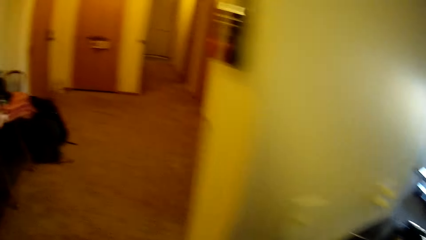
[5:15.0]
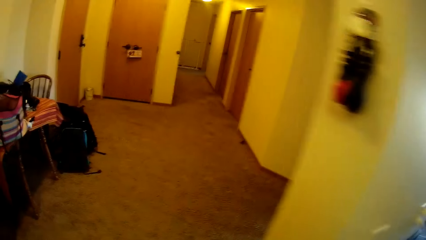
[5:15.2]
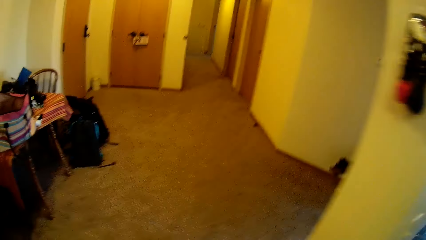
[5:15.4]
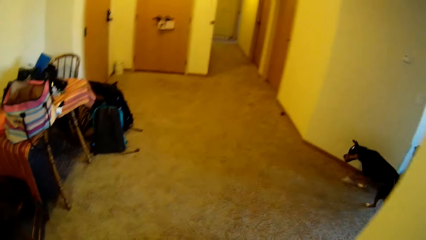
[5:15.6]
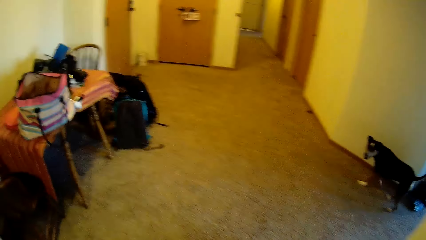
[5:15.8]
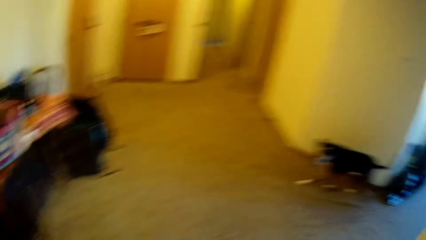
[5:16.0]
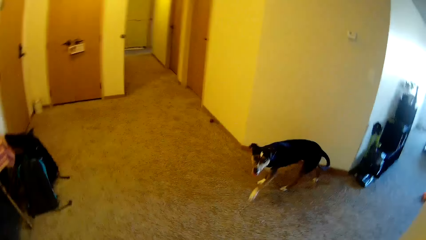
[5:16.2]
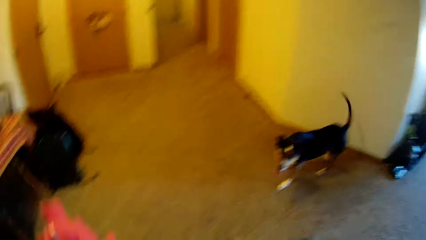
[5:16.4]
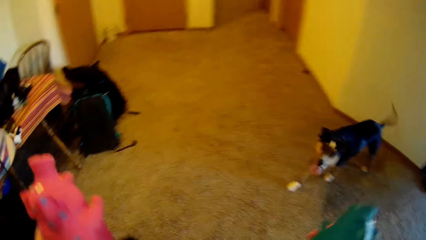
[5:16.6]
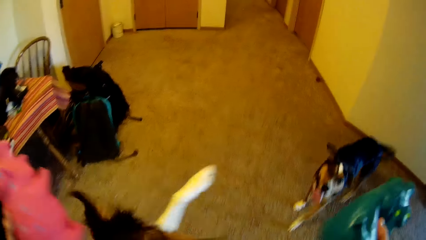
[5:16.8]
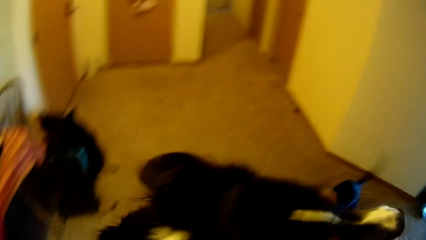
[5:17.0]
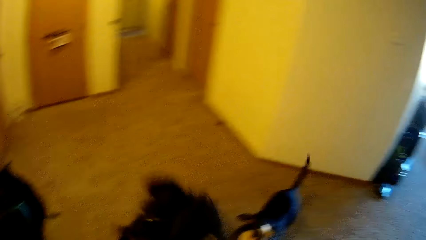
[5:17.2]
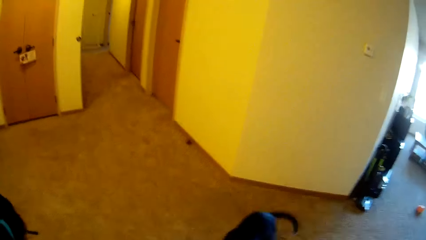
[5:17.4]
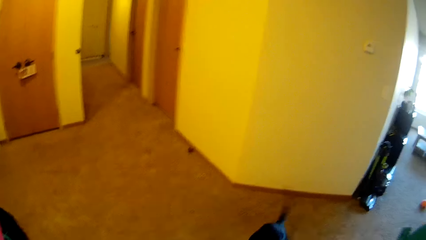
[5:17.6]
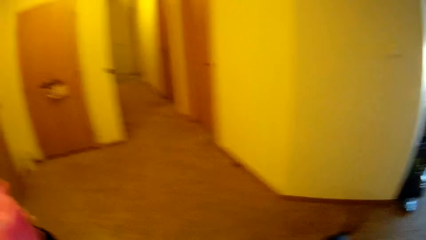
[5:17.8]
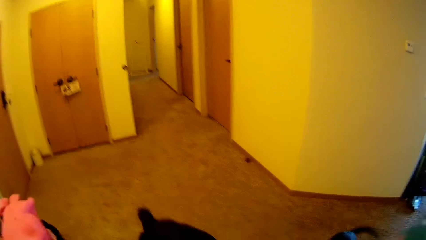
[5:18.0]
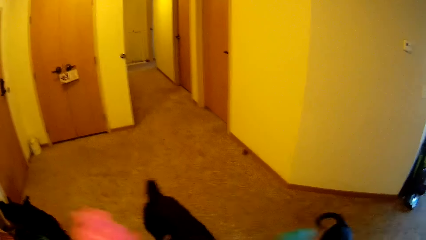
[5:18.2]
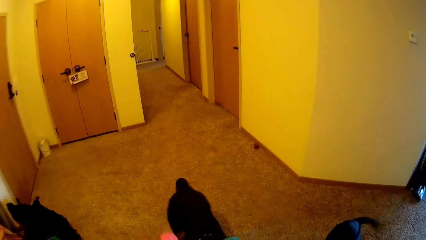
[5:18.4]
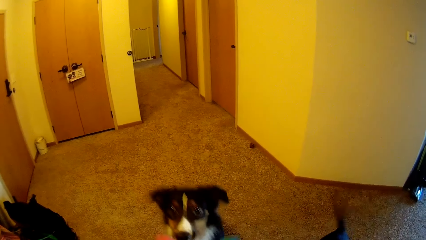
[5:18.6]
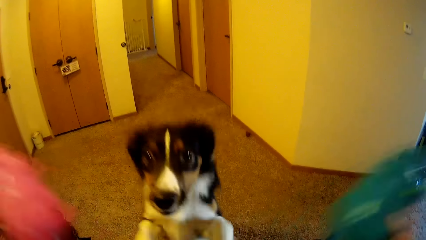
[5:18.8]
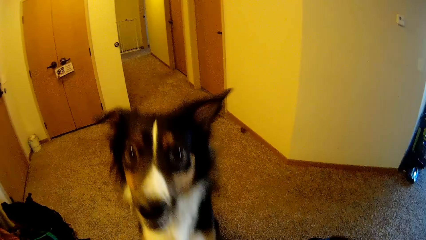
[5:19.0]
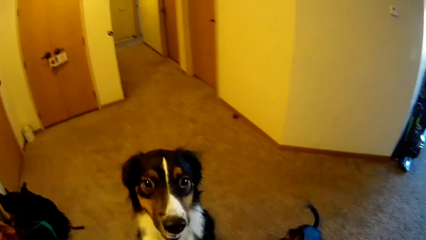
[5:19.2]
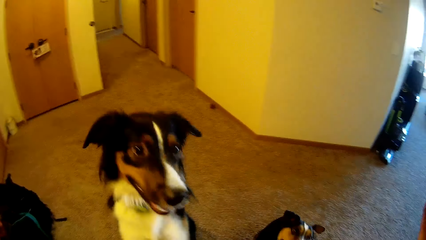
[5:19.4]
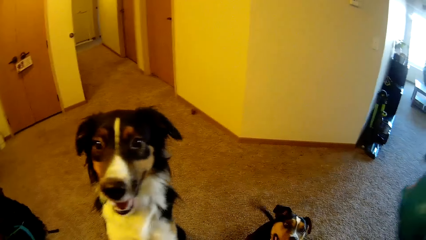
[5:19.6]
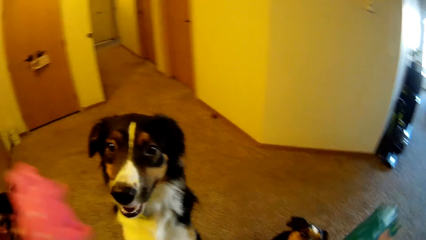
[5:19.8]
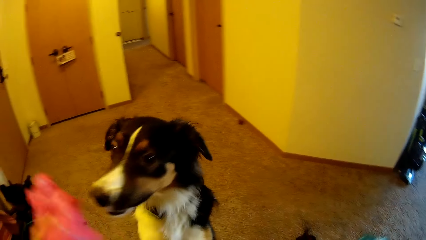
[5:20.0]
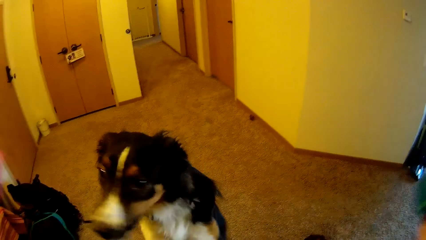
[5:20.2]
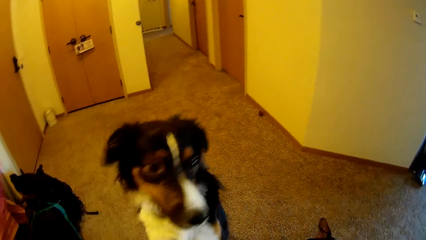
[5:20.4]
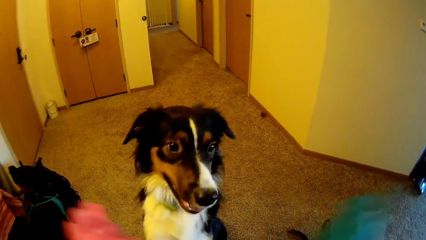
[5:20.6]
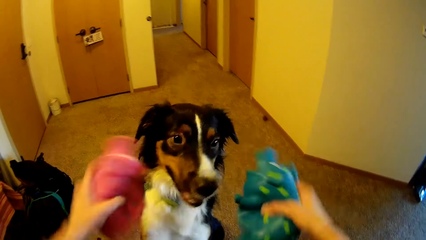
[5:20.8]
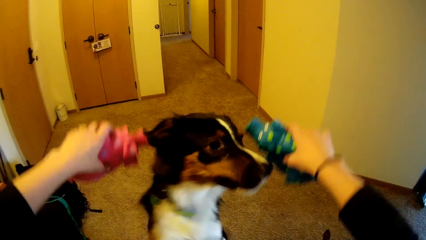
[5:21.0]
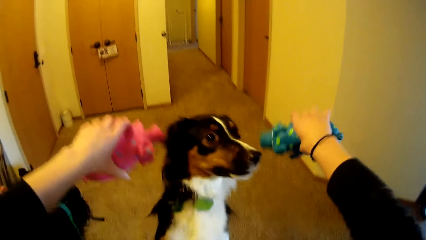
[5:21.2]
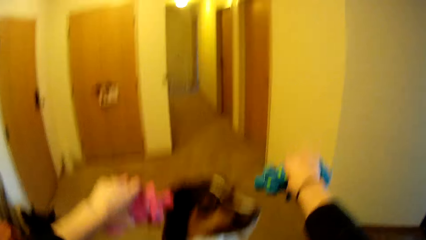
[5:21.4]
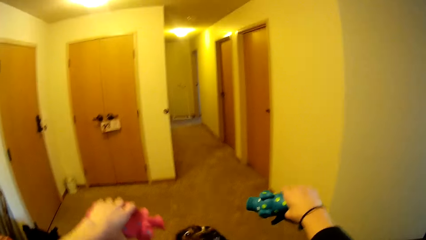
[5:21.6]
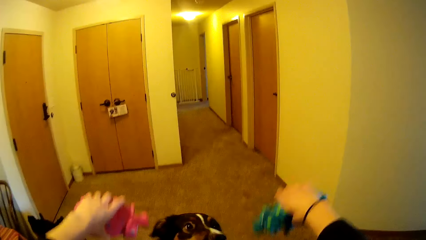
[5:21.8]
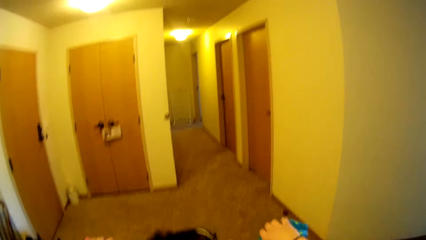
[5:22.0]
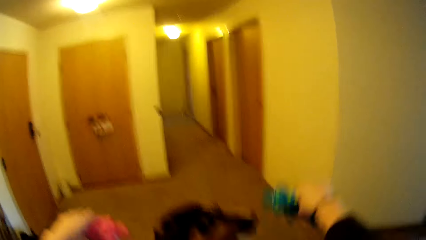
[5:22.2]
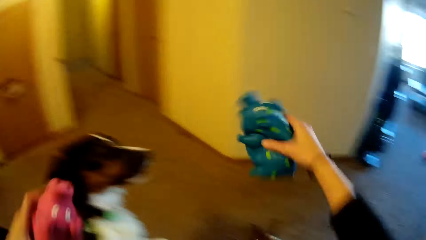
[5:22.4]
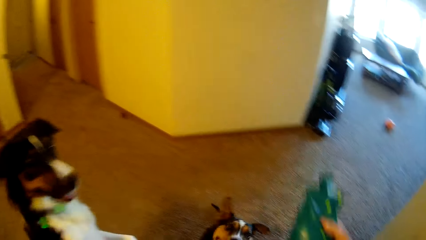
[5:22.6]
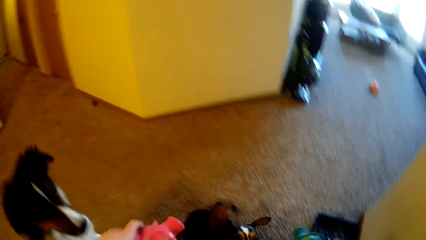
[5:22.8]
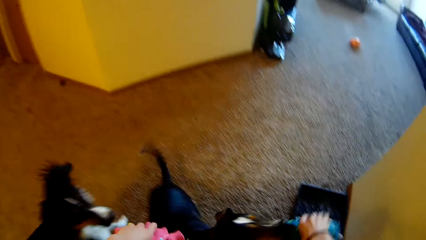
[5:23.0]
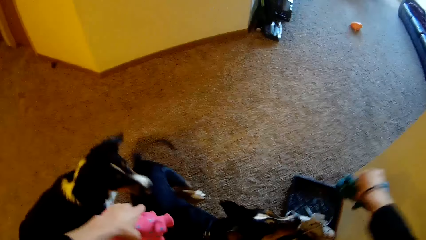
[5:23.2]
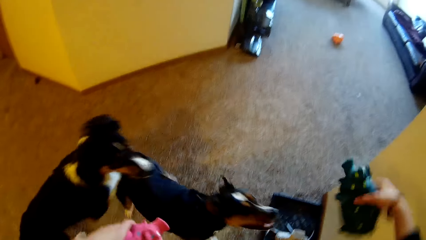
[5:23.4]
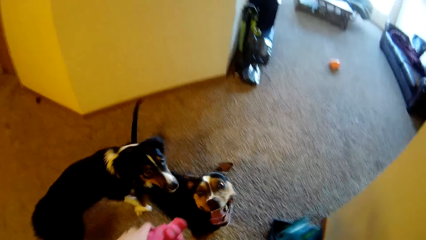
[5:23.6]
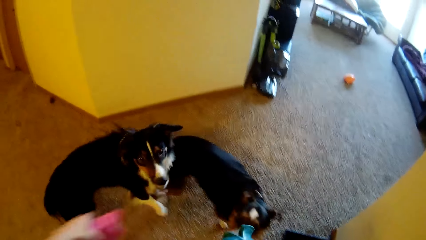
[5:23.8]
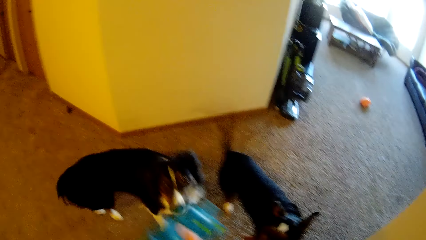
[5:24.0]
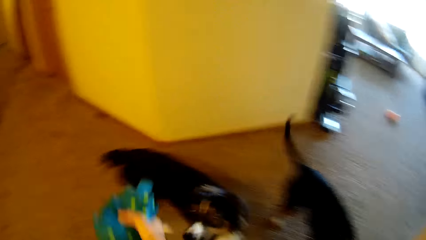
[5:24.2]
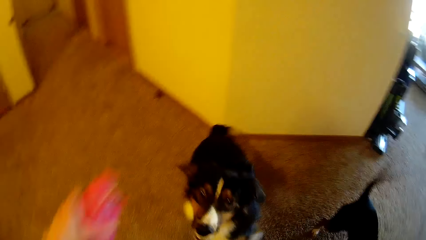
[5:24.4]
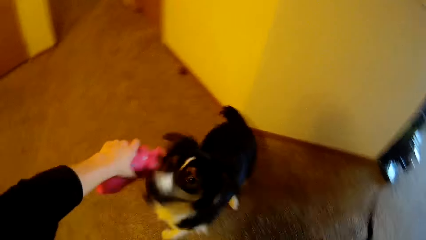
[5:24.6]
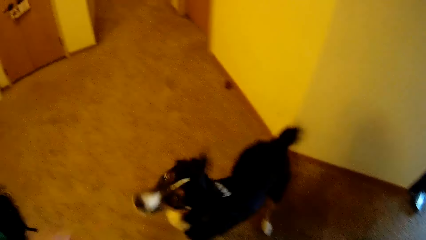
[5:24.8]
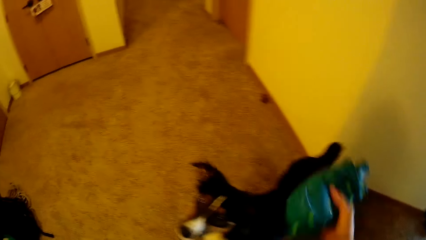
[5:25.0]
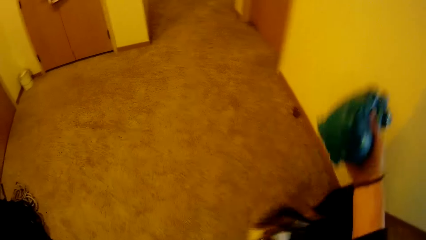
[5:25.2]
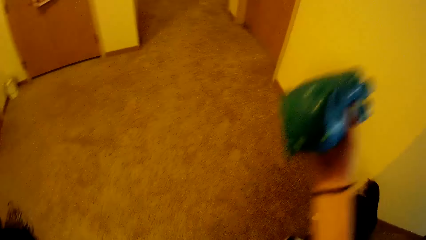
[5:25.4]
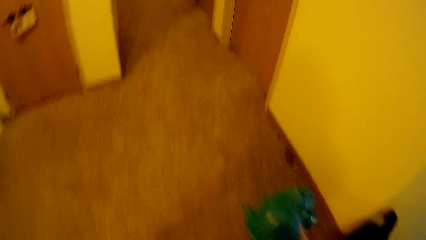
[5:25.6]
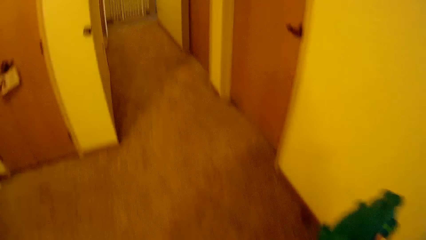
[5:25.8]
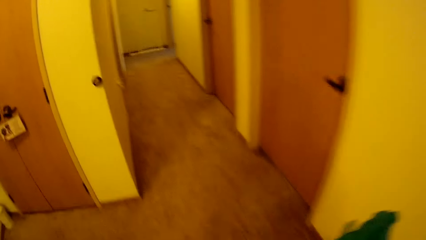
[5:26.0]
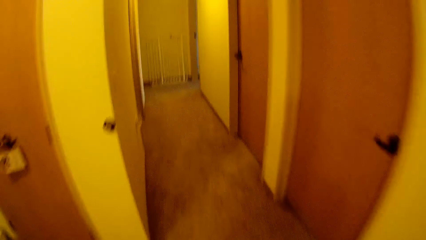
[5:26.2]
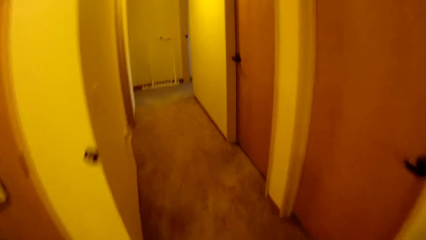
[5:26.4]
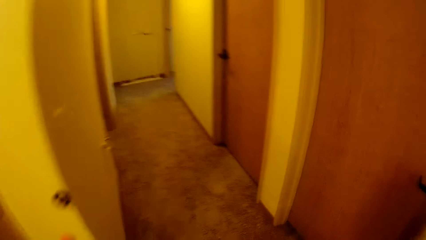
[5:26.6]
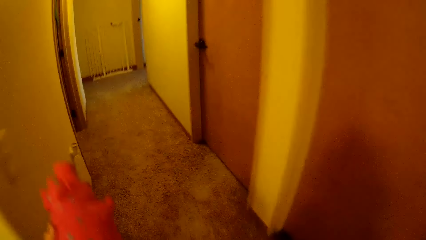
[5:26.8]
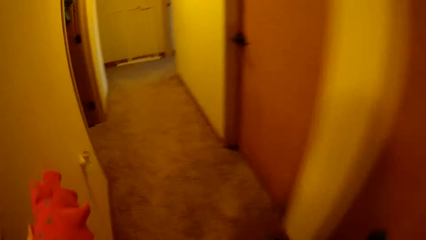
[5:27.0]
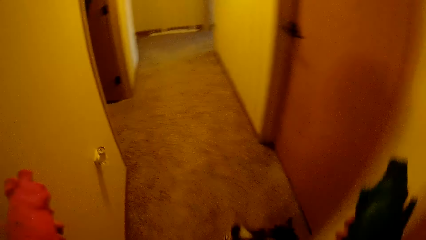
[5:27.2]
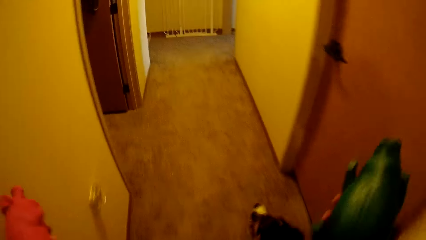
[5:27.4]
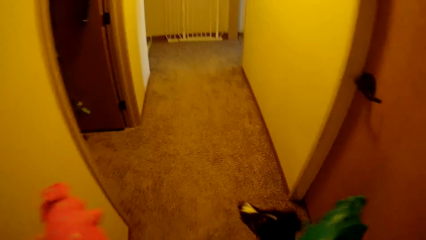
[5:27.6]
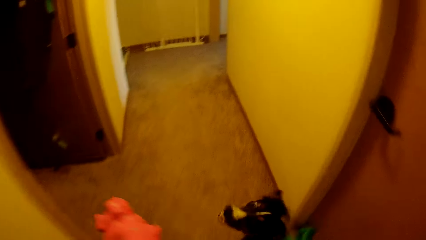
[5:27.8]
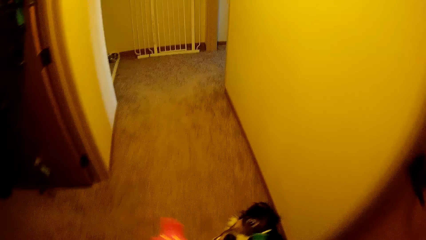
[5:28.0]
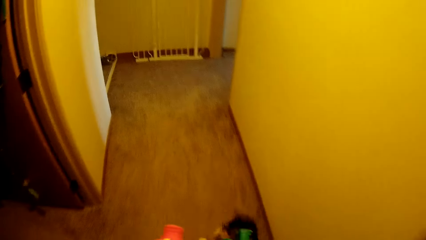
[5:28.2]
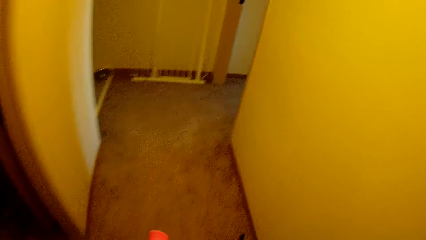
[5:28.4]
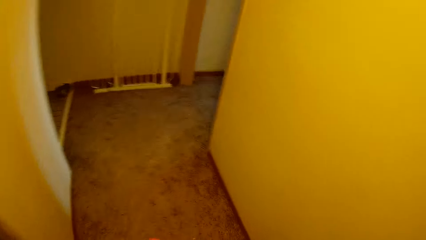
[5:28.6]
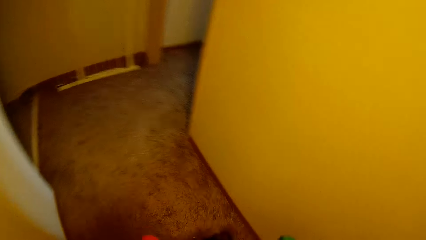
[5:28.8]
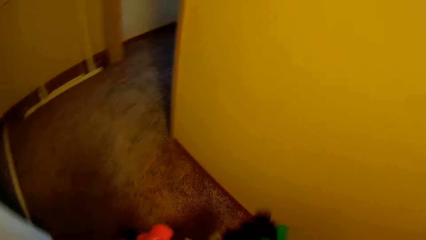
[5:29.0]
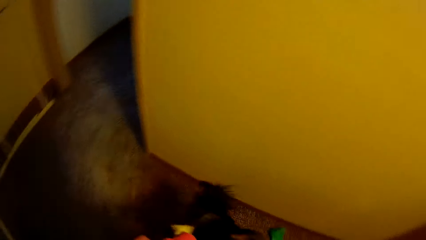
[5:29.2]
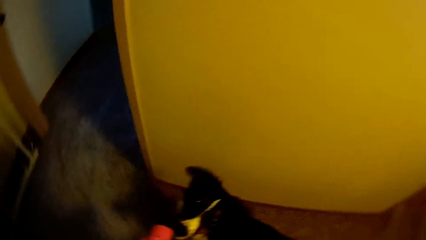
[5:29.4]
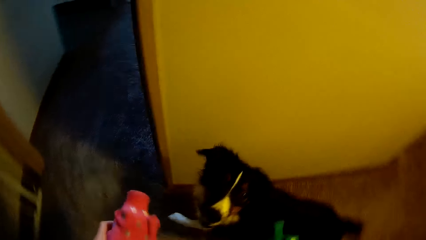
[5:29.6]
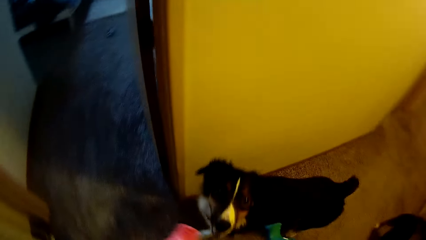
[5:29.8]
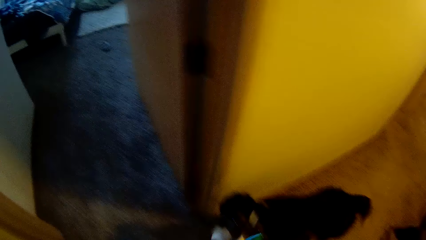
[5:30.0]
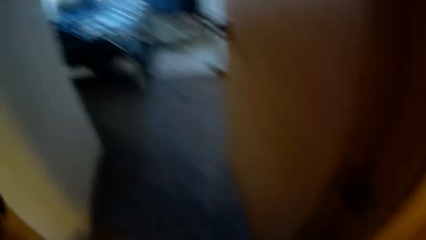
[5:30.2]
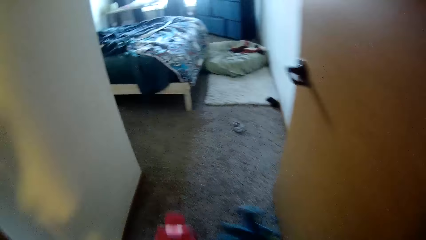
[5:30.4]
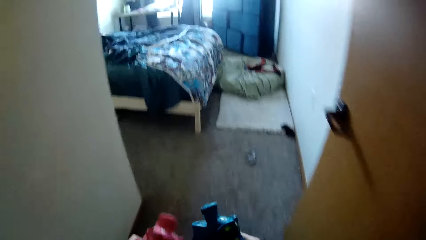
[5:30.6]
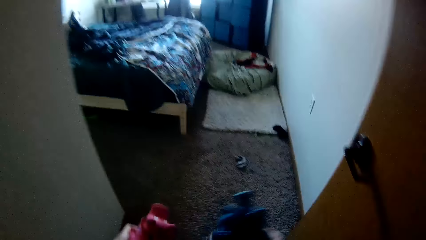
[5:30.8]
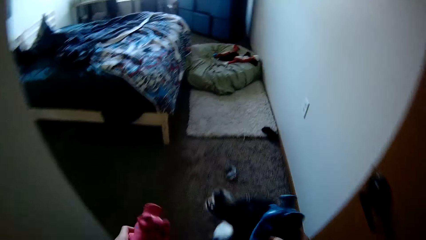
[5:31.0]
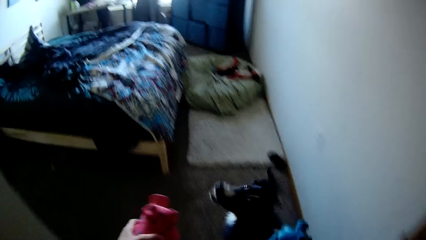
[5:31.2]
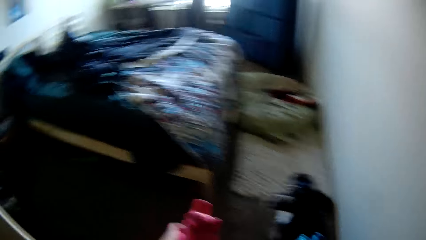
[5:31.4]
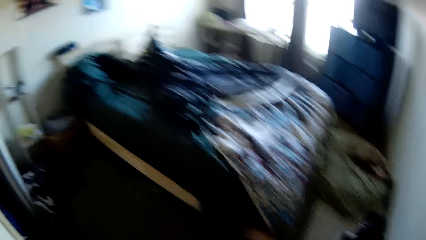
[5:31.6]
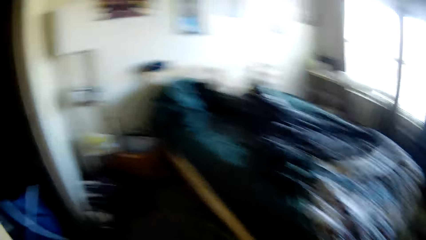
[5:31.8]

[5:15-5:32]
The camera wearer walks towards the dogs. They walk around the room. They interact with the dogs. They play with the dogs. They walk around the room. They walk into a room.
